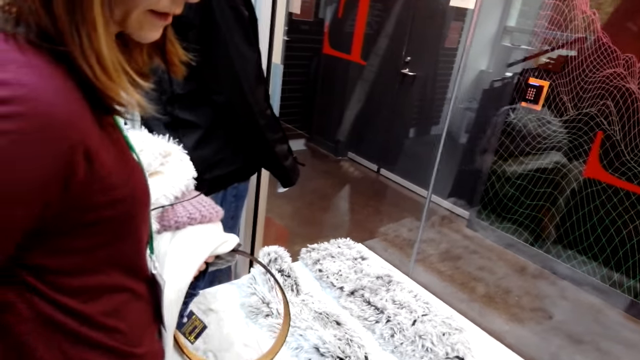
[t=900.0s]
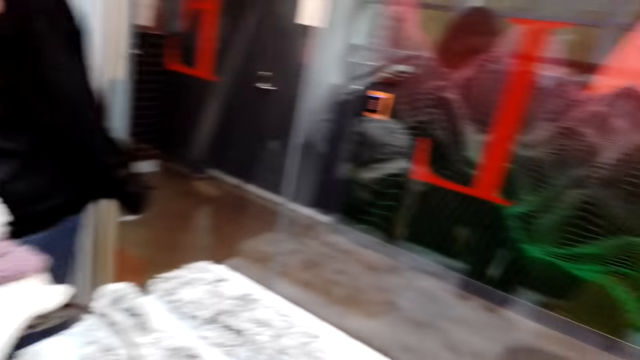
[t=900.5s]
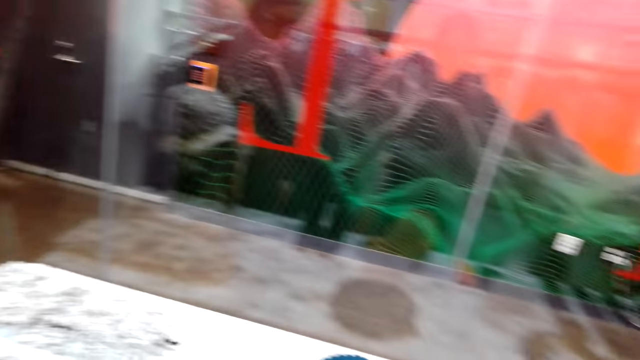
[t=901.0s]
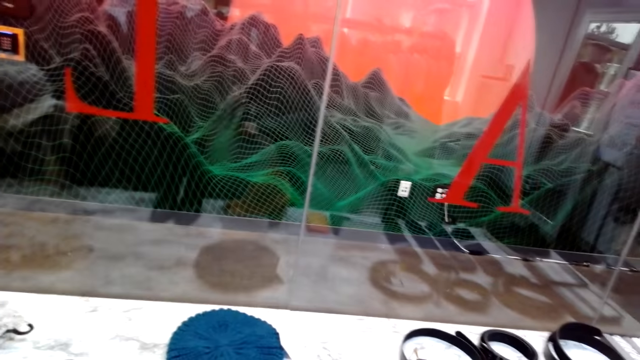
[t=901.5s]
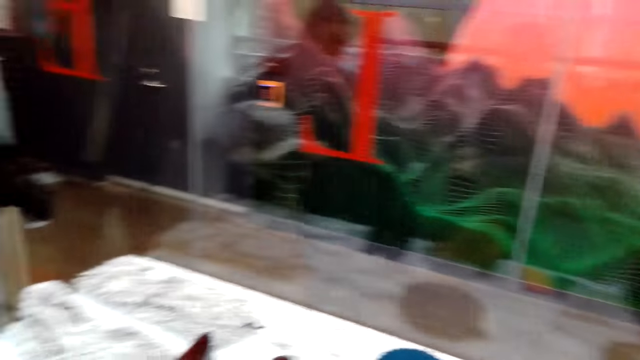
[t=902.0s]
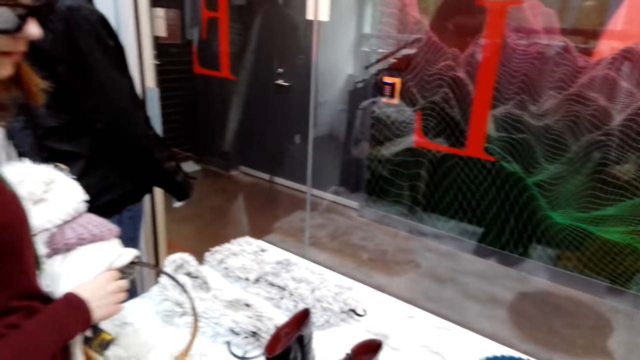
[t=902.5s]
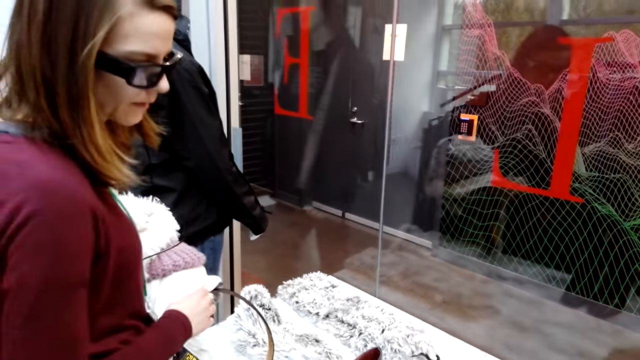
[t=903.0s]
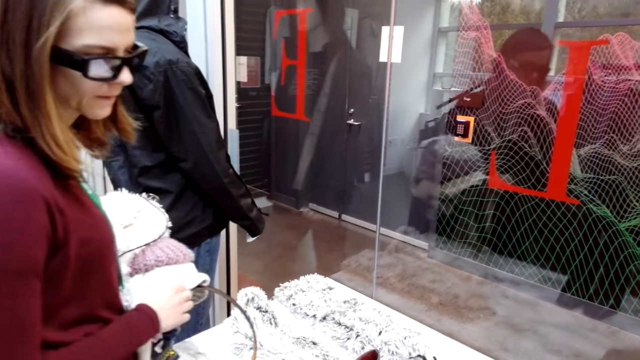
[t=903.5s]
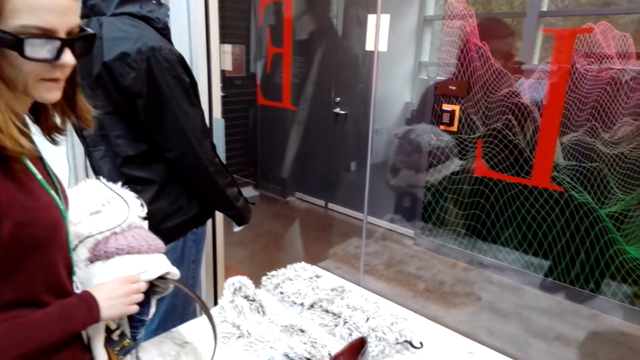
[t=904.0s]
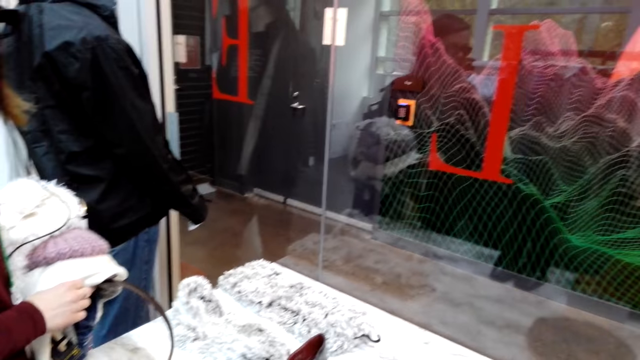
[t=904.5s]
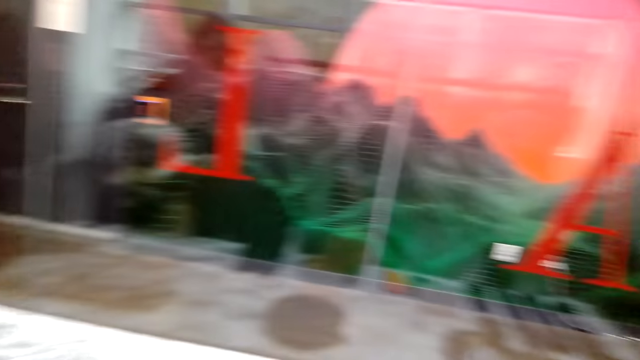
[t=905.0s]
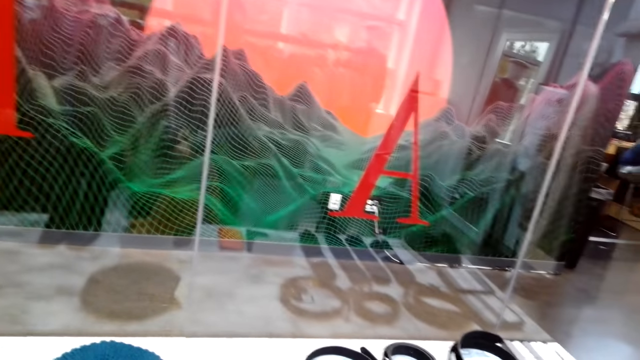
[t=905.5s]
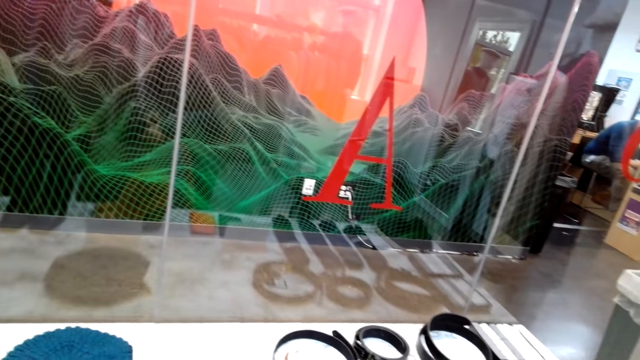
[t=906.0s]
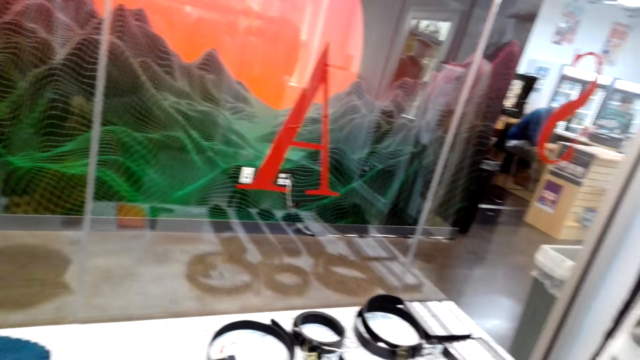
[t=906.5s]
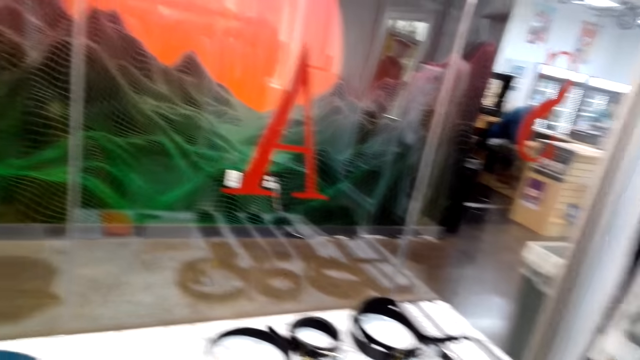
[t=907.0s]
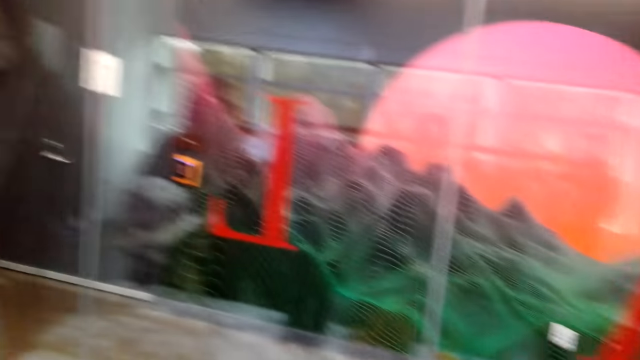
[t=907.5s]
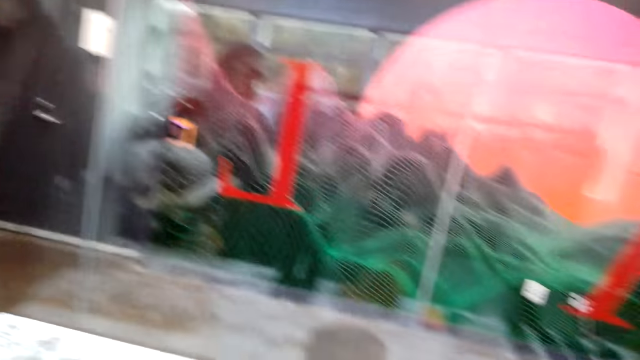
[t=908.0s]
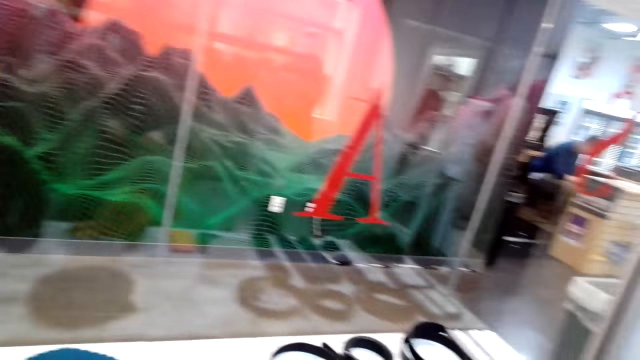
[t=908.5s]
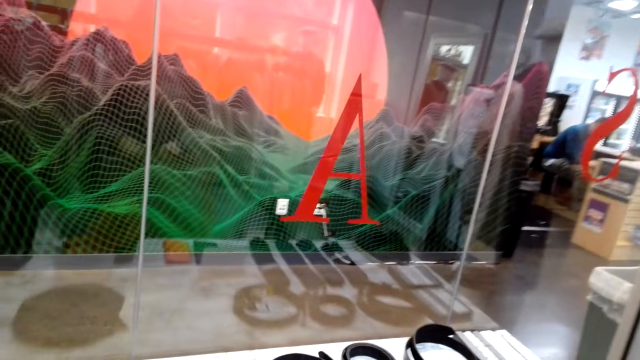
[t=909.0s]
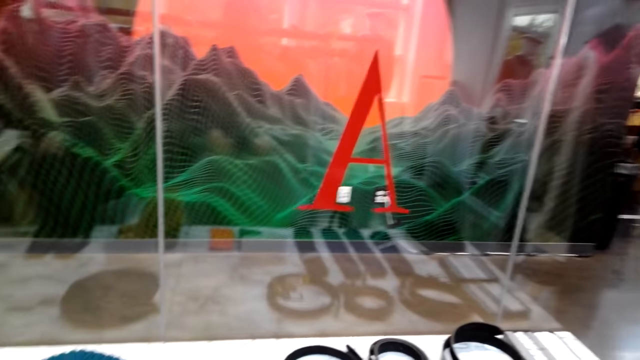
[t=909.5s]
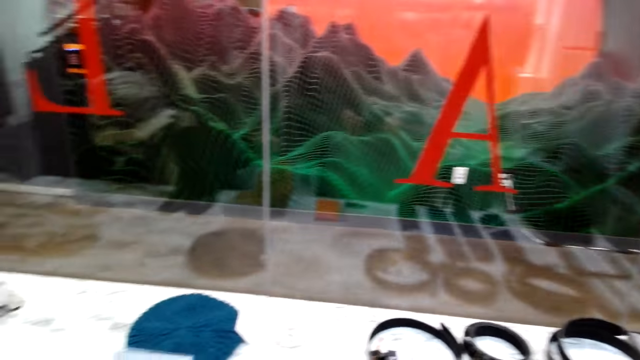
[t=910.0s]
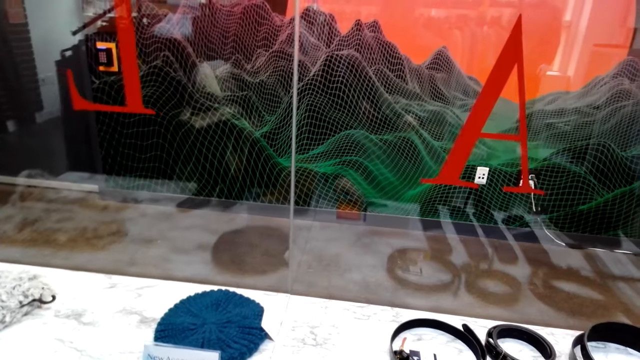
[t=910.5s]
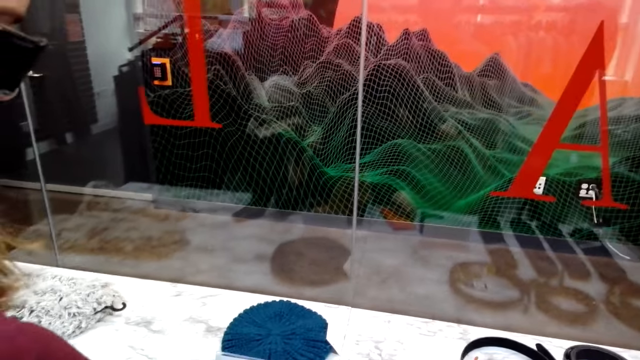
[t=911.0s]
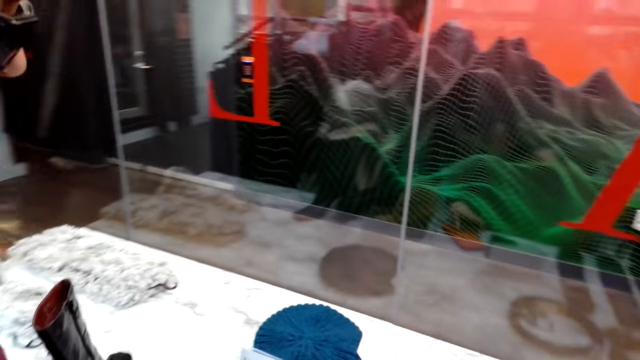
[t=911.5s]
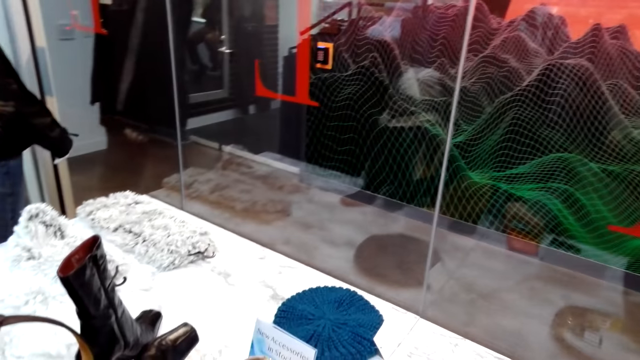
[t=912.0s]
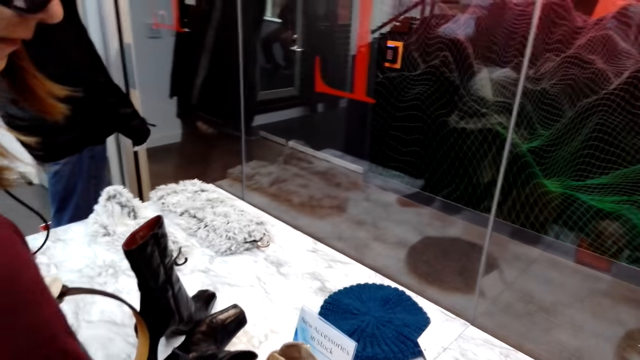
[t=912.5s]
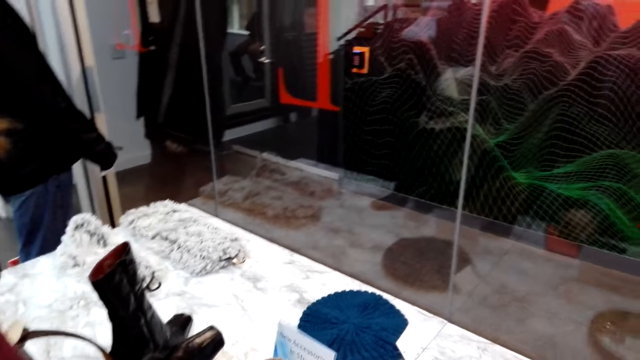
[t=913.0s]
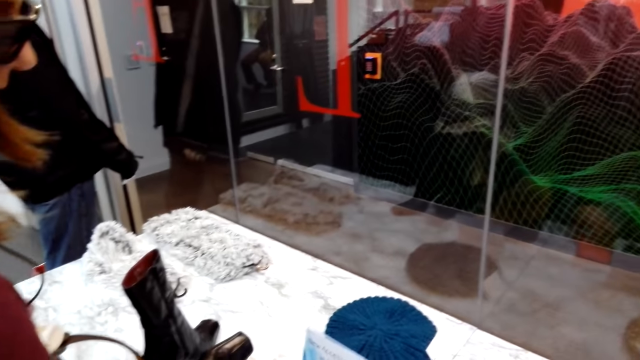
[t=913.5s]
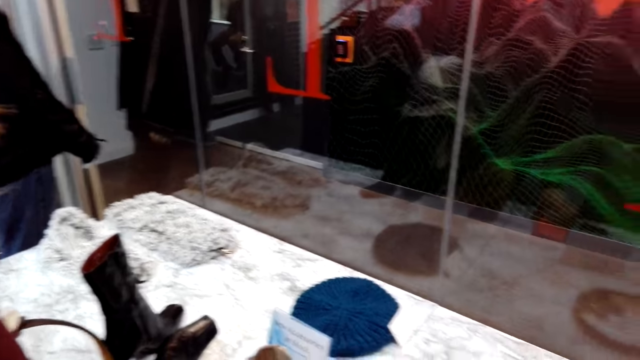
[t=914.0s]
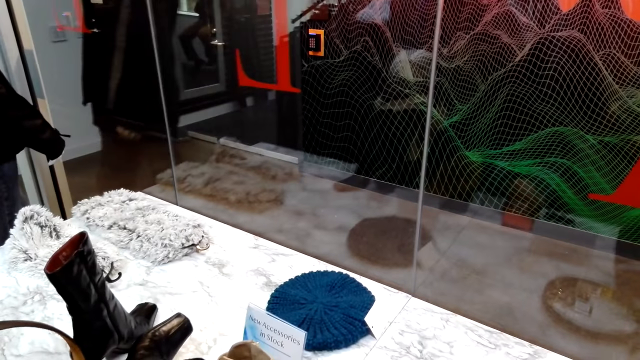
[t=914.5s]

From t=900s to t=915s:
The camera wearer looks around the table or surface. They look at the woman. They look at the surface. They move beside the surface. The woman picks up the purse or phone case from the table.

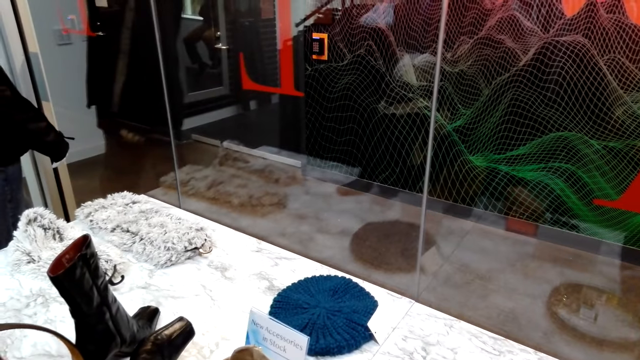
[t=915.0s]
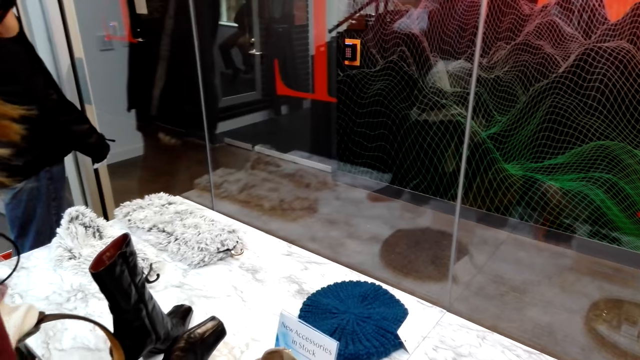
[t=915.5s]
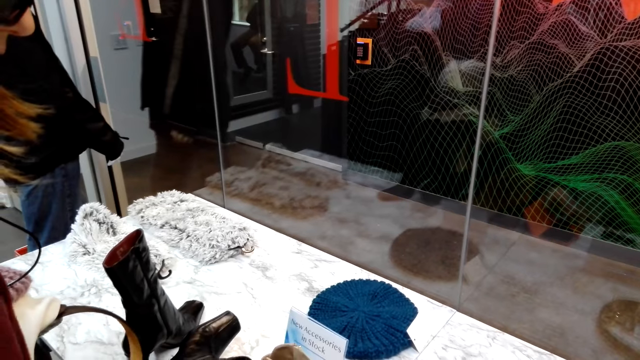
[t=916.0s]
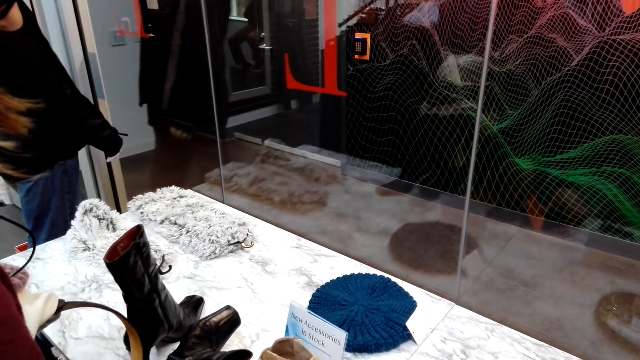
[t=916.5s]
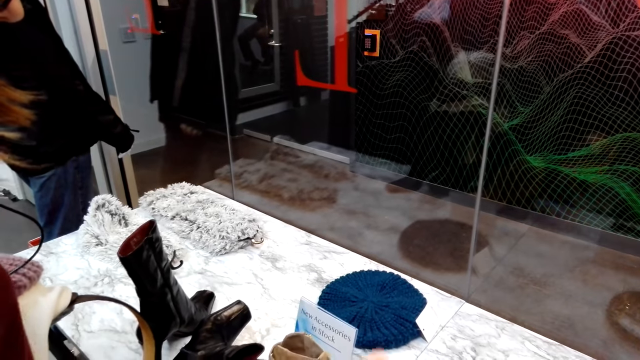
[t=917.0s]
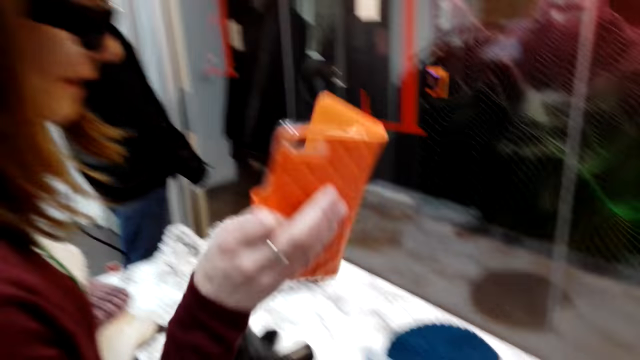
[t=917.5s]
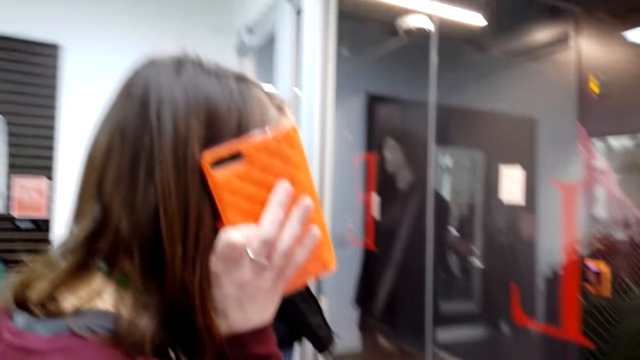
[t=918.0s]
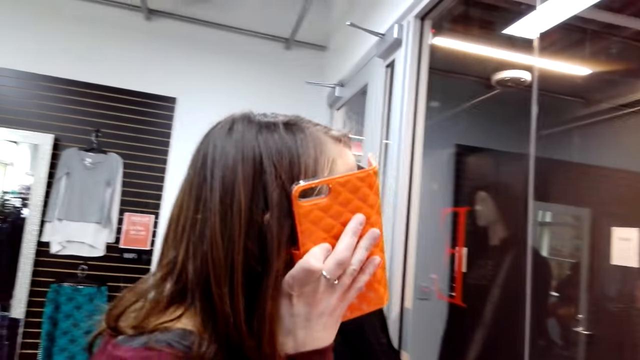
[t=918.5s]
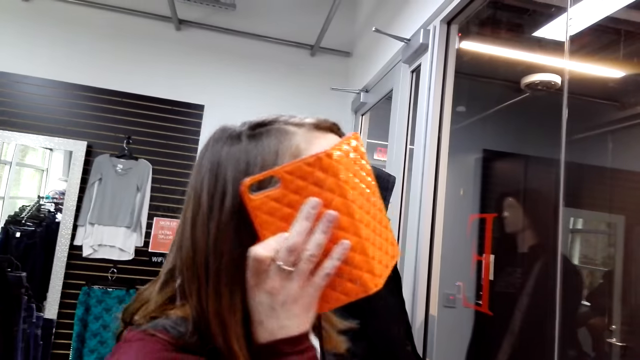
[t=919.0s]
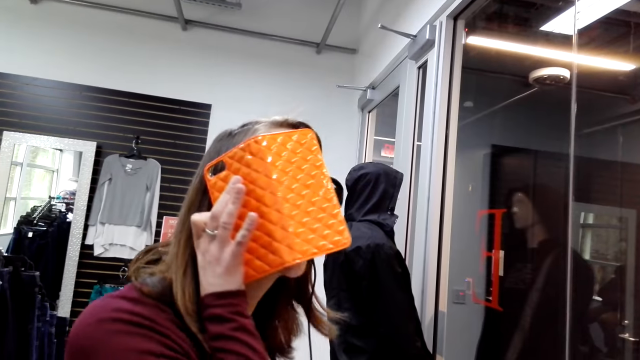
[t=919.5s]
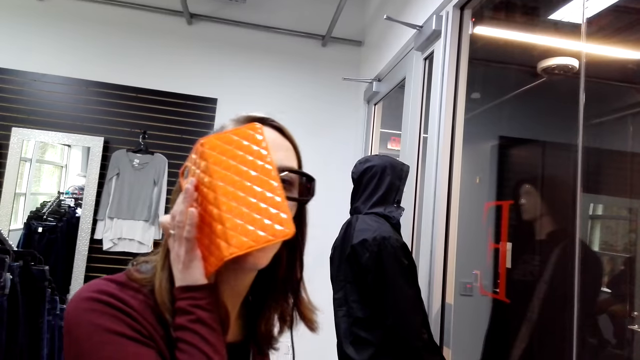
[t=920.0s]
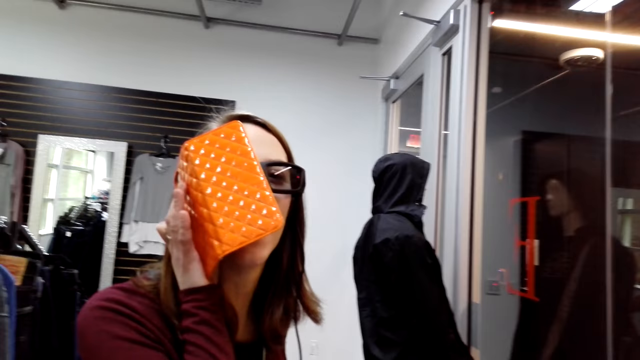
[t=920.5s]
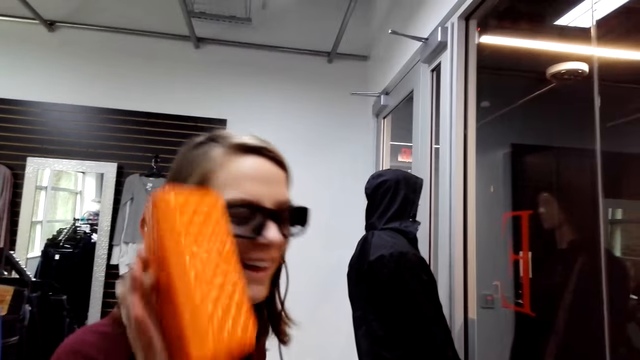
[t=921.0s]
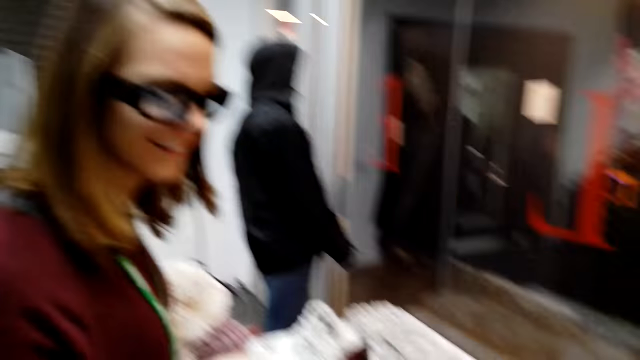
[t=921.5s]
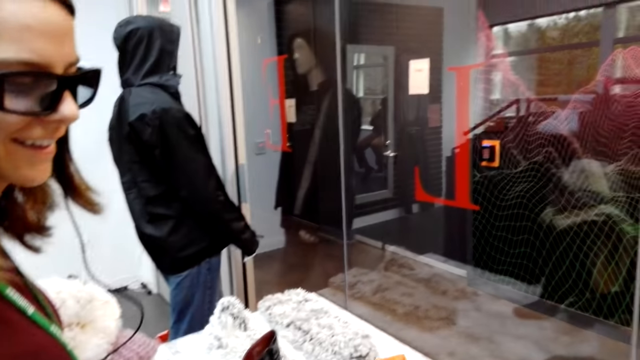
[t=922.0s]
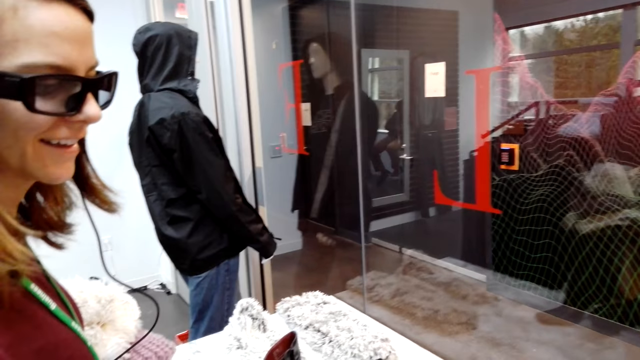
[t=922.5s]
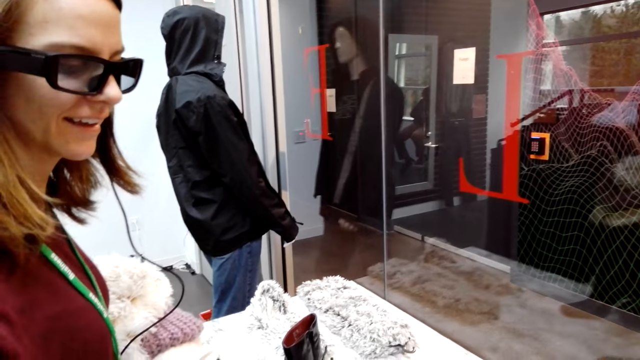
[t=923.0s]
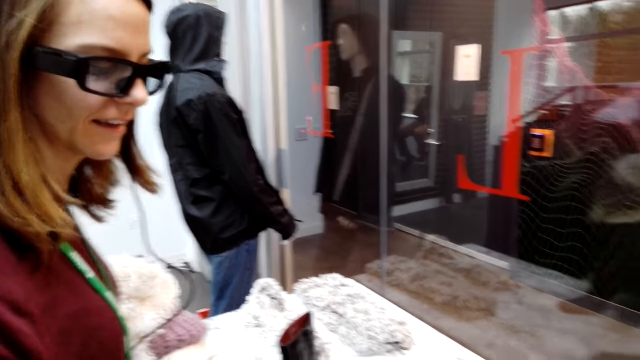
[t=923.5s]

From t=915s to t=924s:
The camera wearer lifts the phone case. The woman puts the phone case on the ear. The camera wearer looks at the woman. The woman holds the purse and puts the phone case down. The camera wearer converses with the woman.
